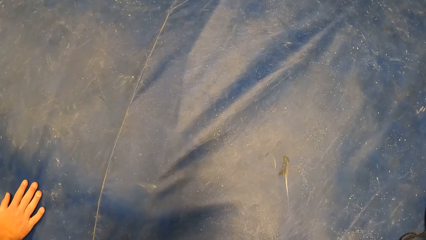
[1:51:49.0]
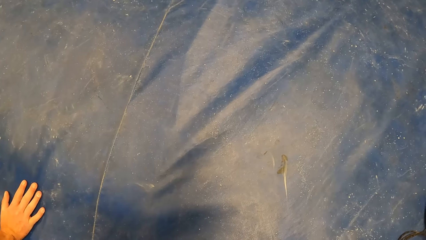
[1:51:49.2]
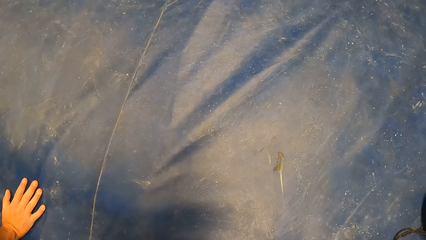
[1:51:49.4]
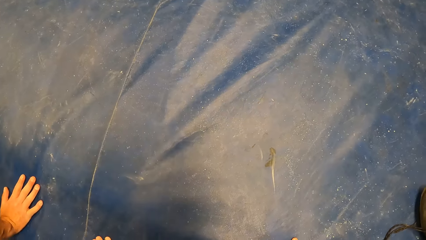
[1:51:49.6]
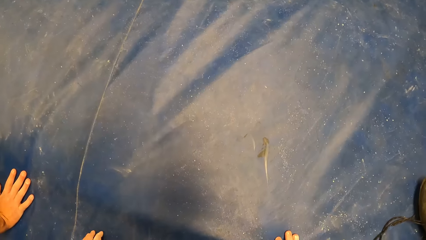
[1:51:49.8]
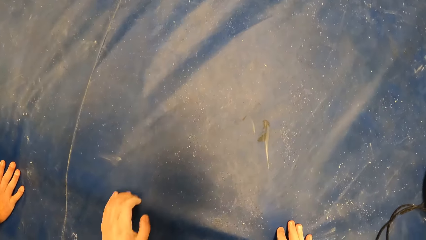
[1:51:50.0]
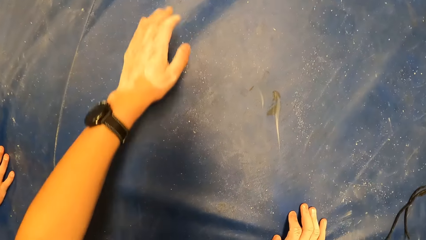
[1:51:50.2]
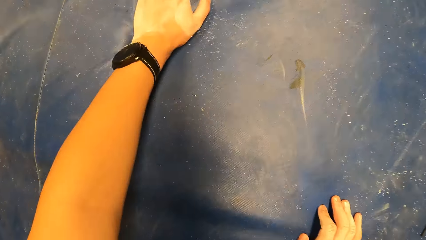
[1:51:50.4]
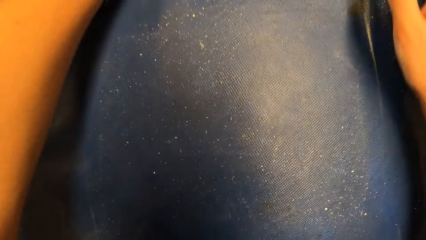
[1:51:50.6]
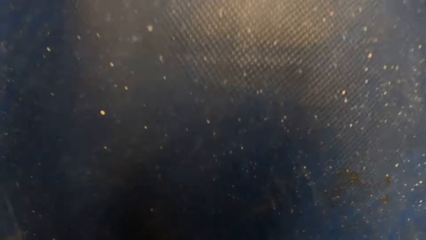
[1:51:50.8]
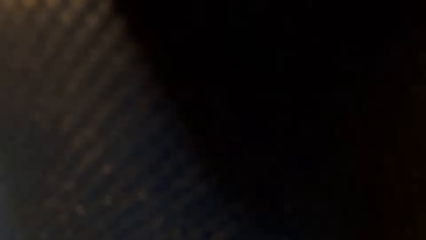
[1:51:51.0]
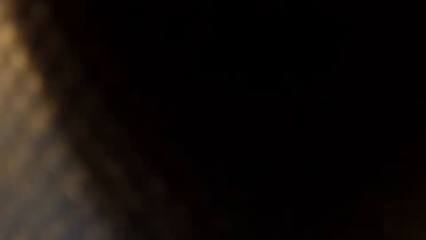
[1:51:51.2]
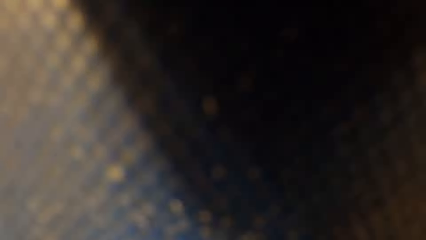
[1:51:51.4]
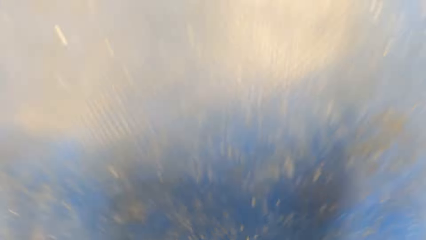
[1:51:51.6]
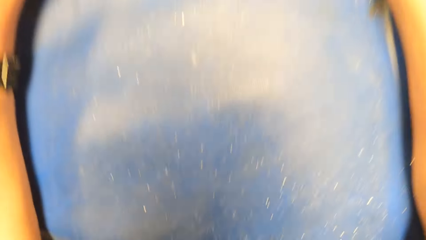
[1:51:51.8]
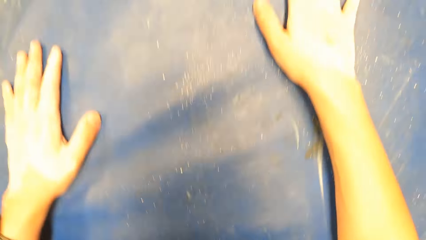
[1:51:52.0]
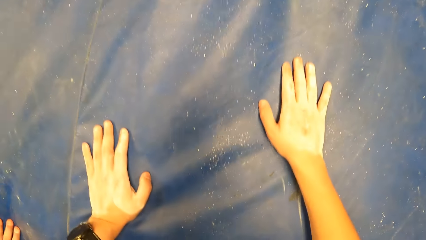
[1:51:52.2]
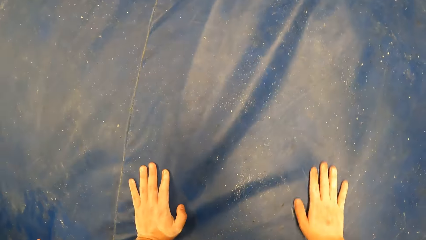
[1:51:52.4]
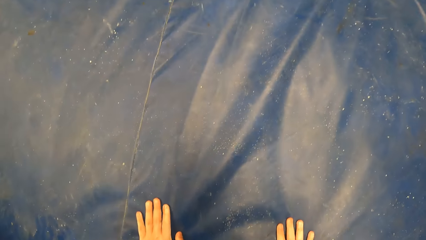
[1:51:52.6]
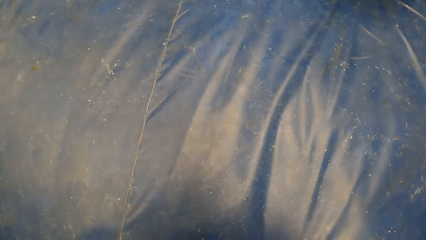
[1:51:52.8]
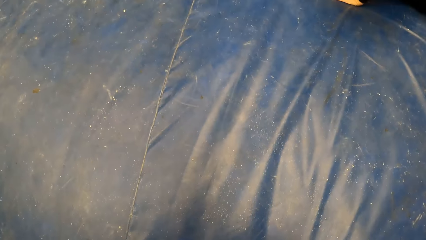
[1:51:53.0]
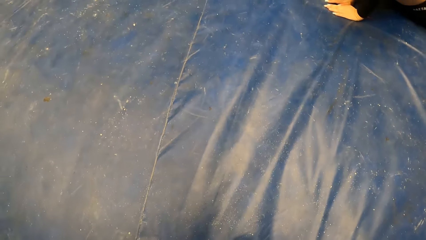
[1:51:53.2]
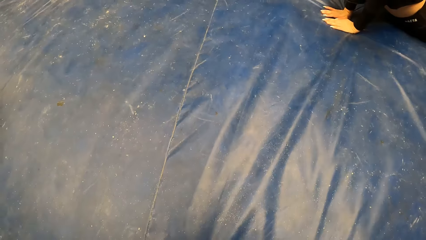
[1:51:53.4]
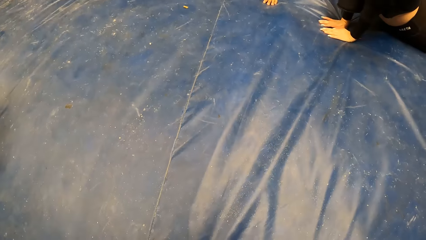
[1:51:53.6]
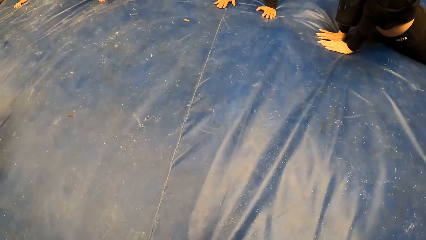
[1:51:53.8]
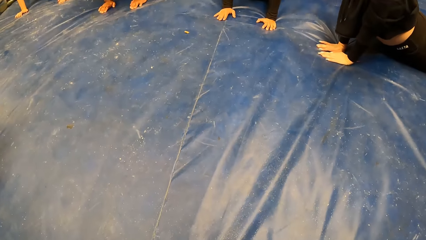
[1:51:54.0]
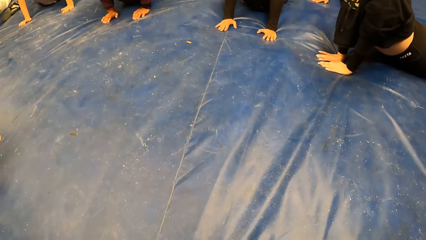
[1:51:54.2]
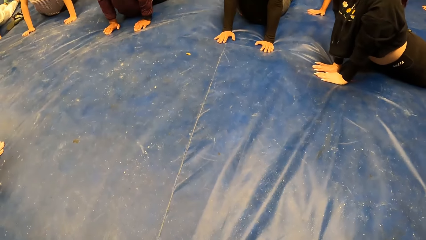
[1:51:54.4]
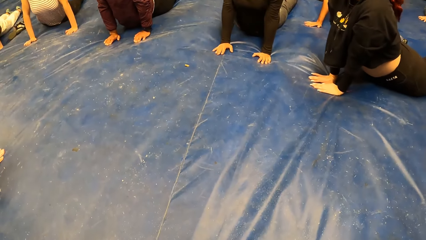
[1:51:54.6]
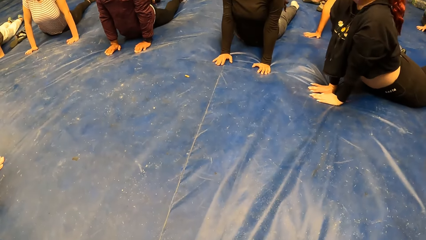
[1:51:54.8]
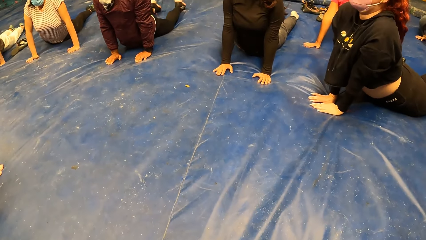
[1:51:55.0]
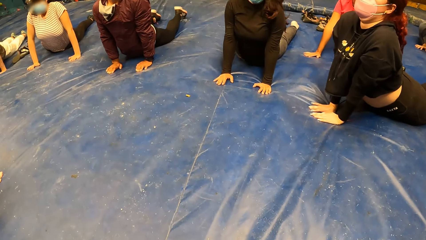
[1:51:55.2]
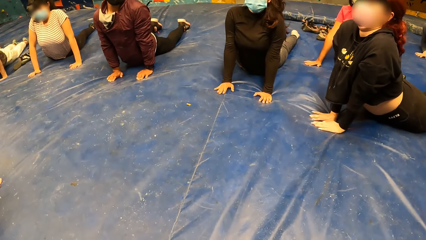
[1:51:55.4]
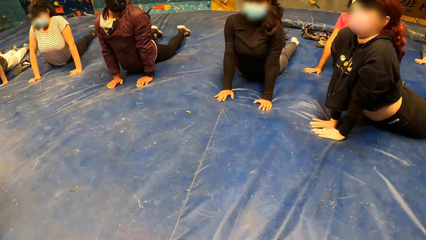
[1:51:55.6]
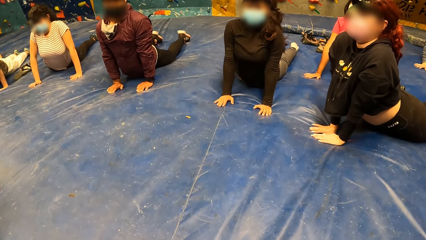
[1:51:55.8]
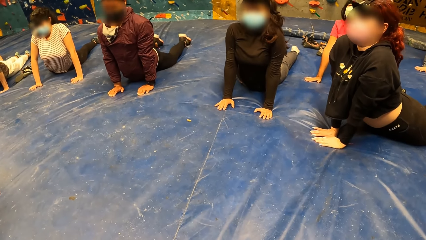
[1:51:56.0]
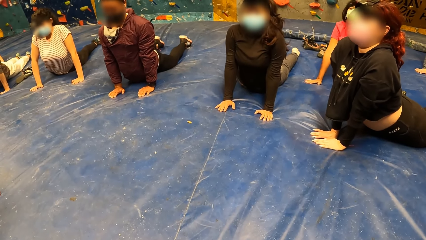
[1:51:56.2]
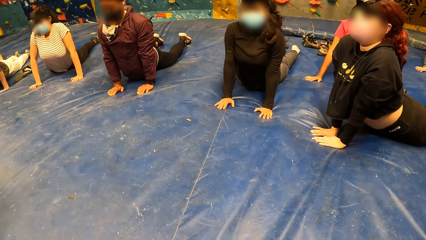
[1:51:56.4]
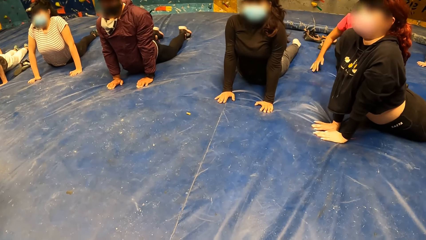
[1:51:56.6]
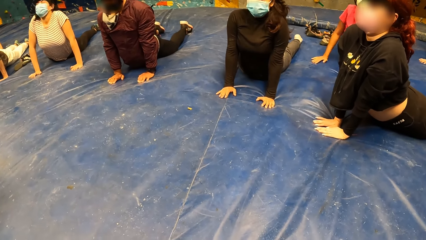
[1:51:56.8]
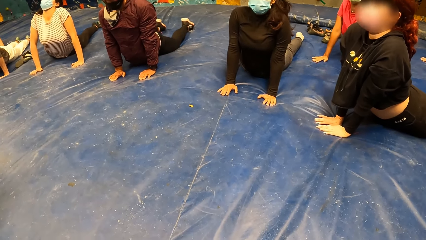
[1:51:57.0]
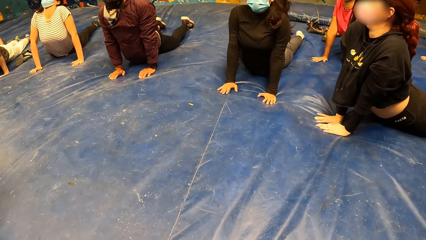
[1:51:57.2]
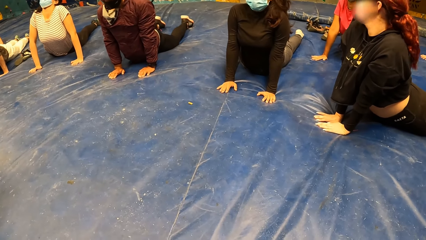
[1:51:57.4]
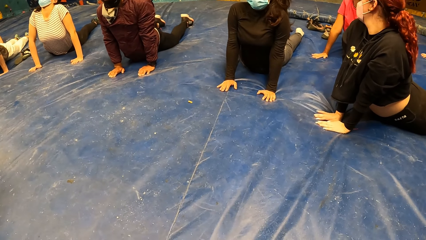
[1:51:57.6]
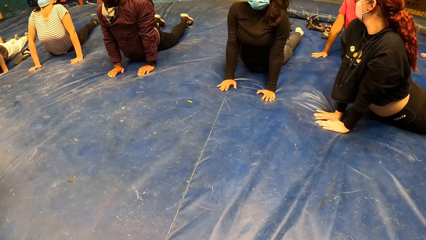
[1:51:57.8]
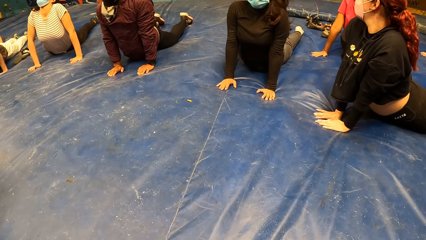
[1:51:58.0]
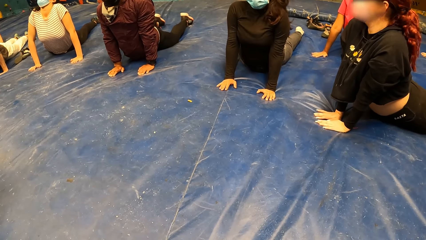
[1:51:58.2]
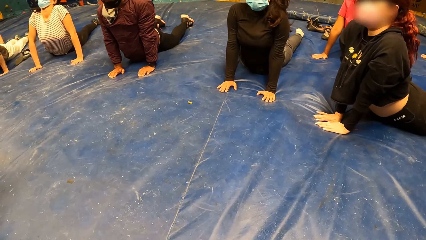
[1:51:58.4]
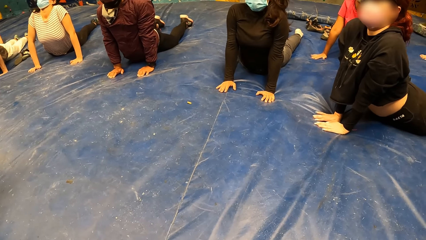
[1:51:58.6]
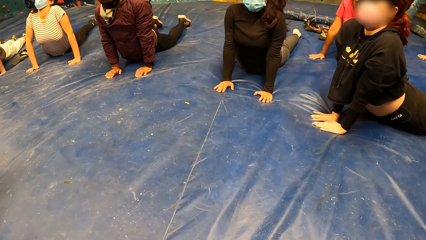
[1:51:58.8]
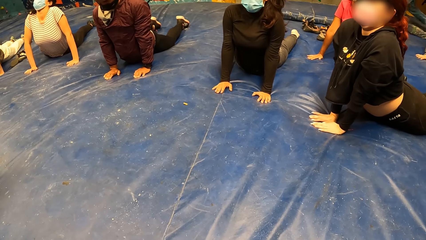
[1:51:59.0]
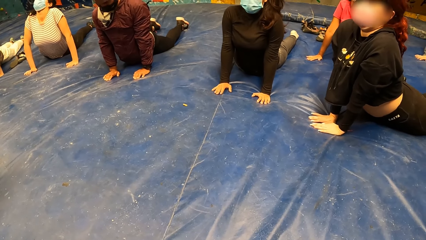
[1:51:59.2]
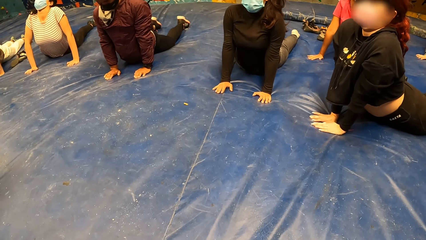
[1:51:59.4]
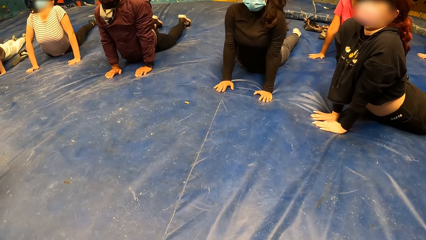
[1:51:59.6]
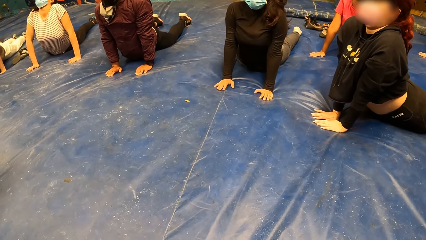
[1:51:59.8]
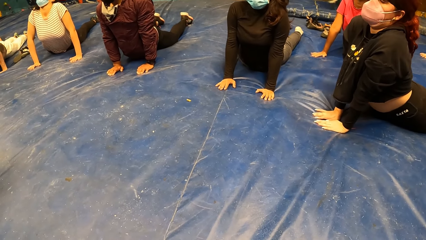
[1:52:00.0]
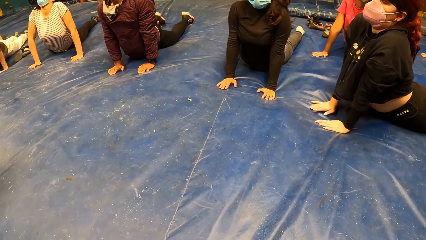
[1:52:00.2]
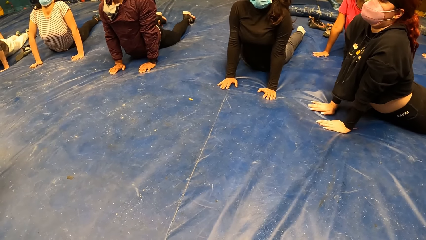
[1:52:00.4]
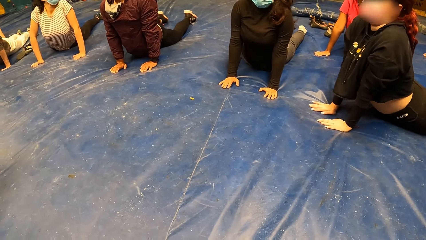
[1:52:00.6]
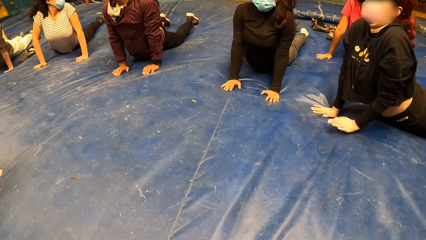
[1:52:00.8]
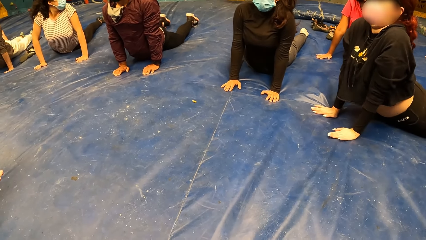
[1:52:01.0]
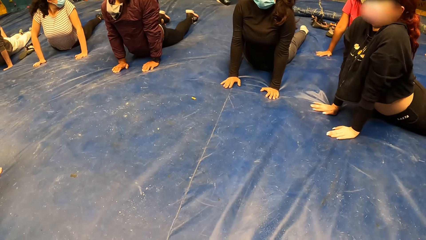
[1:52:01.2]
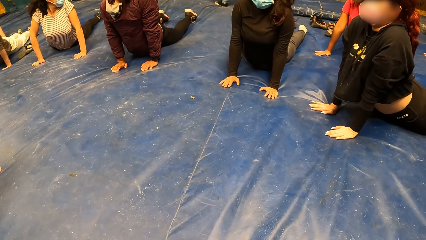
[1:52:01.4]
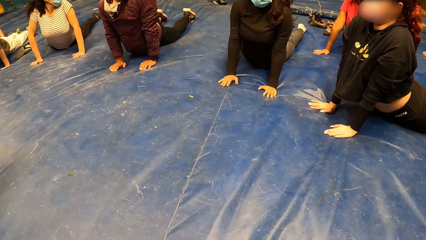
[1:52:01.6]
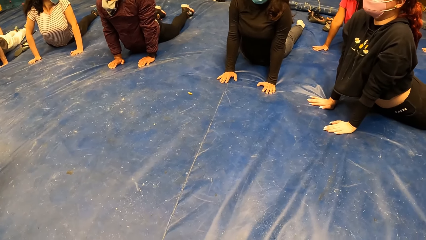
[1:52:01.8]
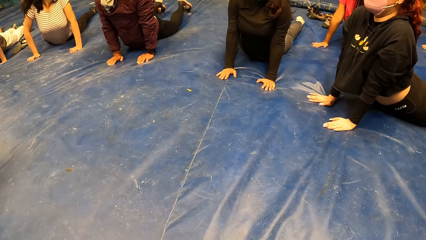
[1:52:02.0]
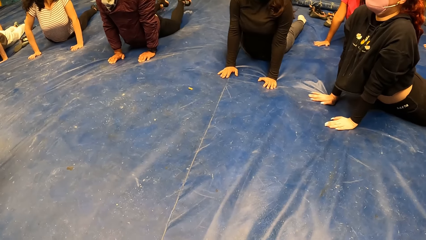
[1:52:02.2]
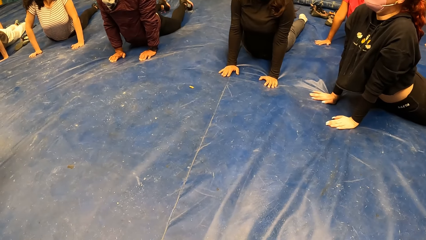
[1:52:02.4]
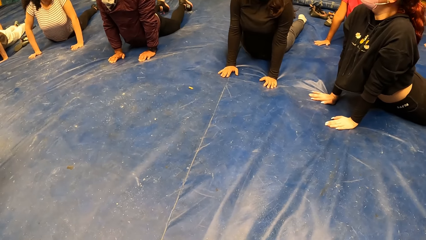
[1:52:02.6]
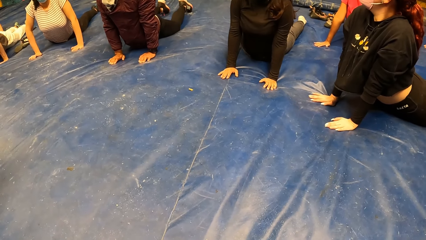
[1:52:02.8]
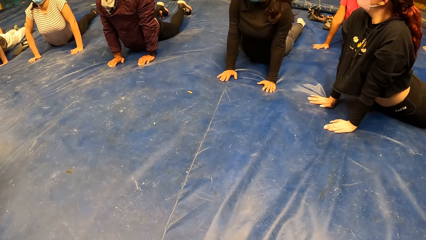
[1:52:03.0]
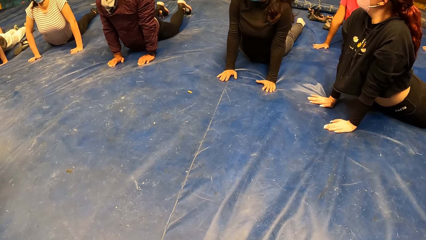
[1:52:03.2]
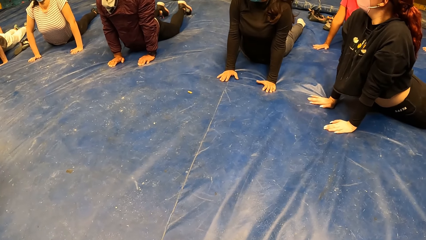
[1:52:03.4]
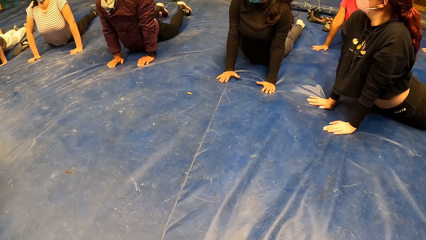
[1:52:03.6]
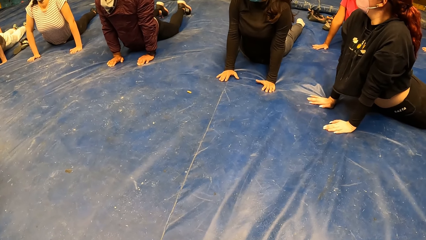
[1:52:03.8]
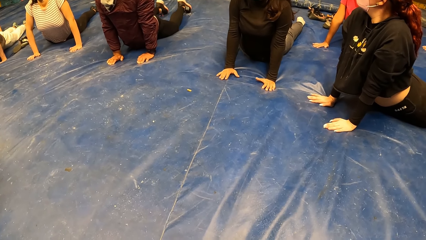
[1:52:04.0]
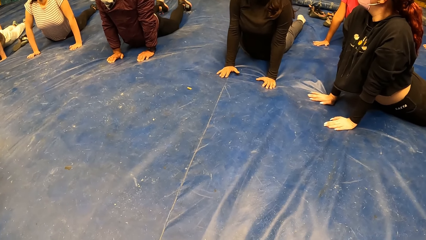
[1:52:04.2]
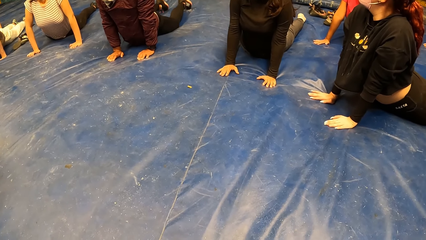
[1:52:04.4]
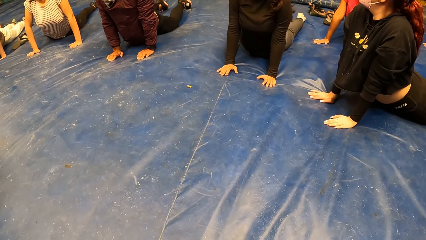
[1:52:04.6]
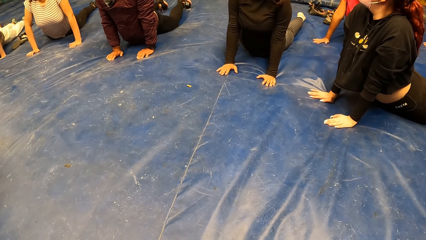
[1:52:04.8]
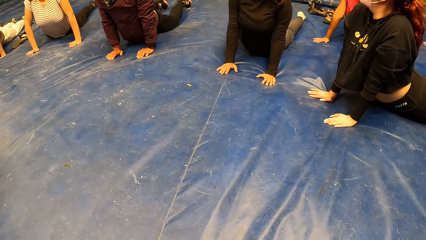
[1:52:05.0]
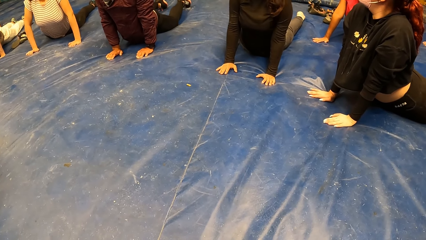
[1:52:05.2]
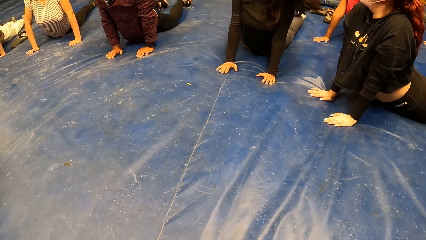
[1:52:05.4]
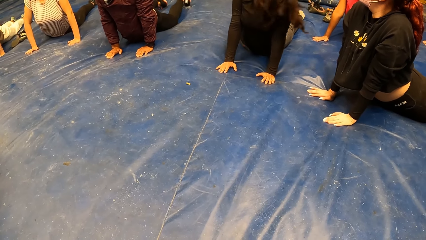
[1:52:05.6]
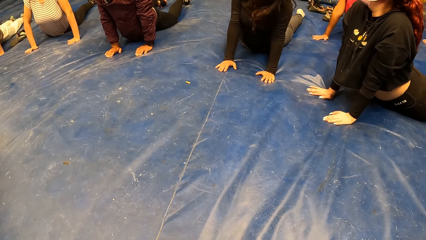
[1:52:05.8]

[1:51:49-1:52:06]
The camera wearer sleeps on the spongy area. A woman, another woman, another woman, another woman and a man stretch their backs.
